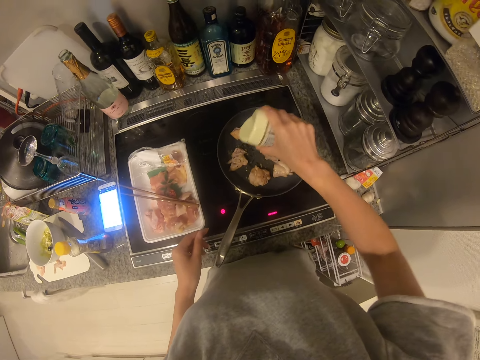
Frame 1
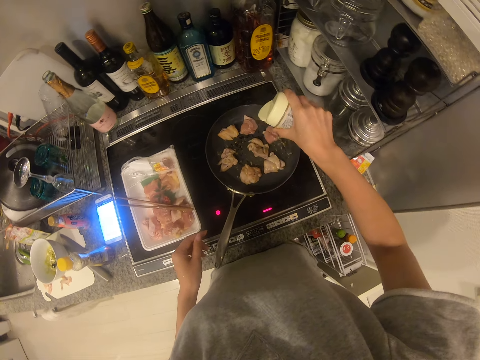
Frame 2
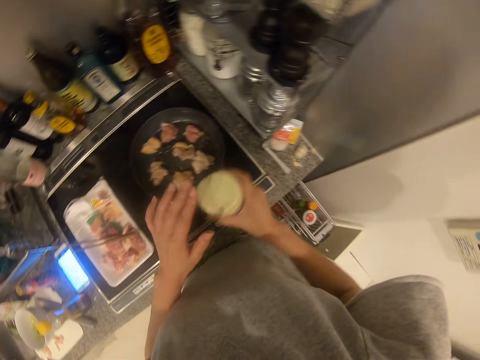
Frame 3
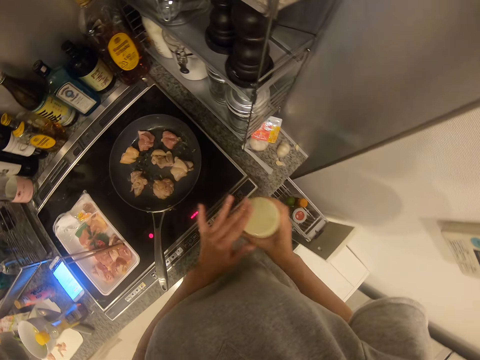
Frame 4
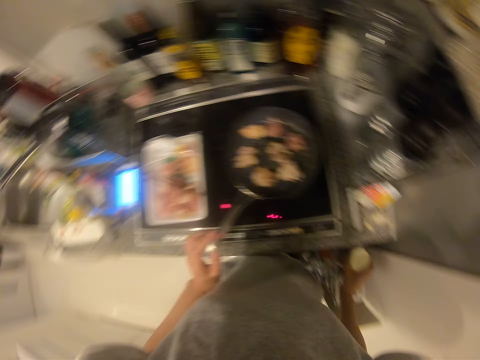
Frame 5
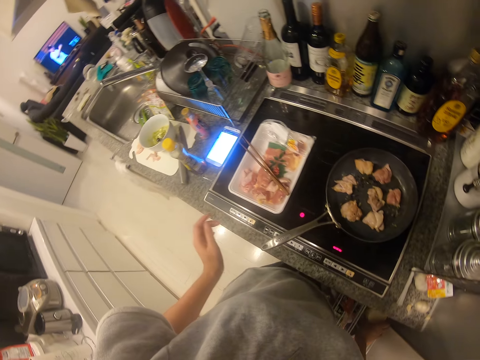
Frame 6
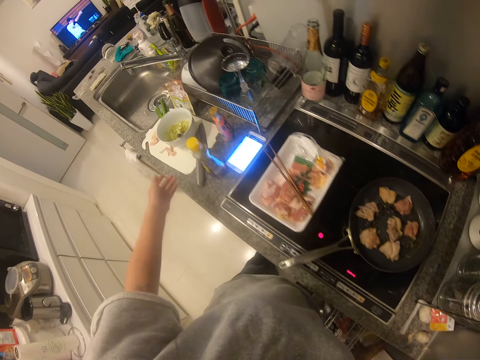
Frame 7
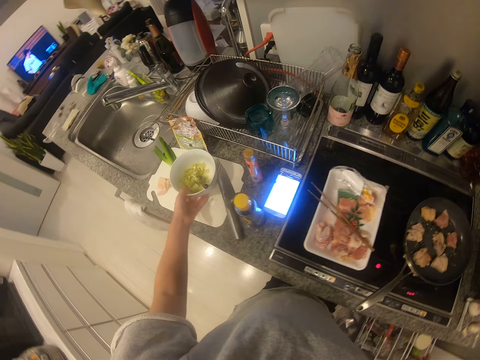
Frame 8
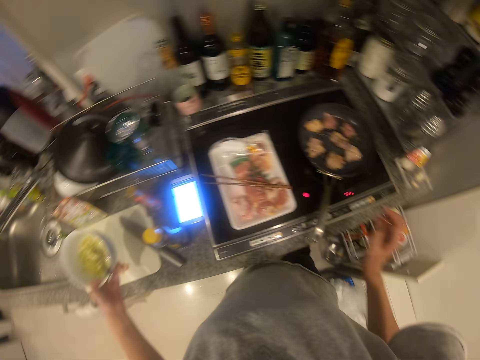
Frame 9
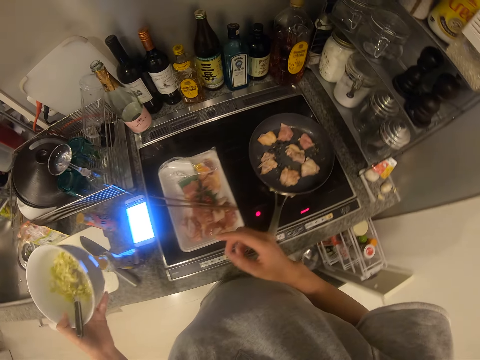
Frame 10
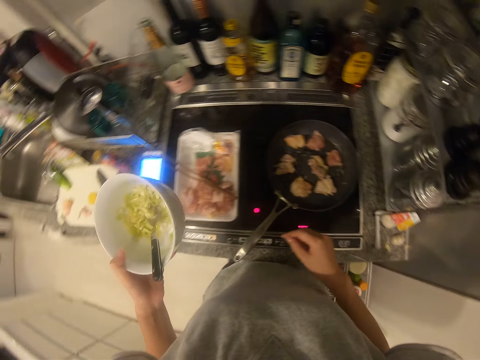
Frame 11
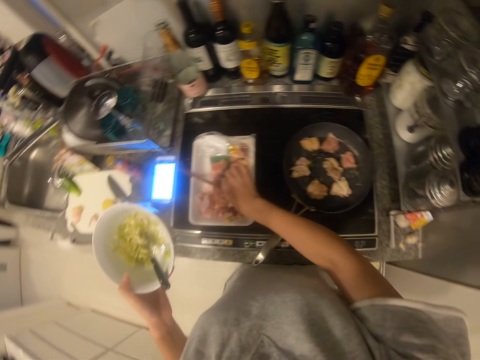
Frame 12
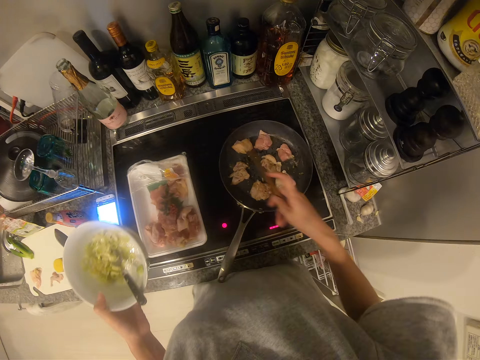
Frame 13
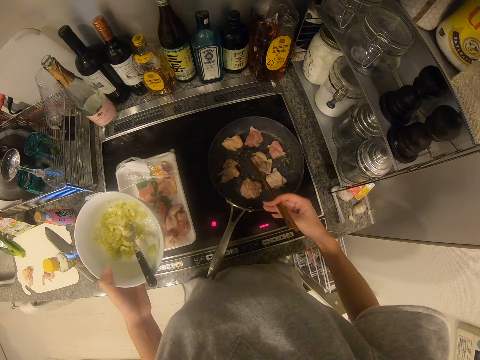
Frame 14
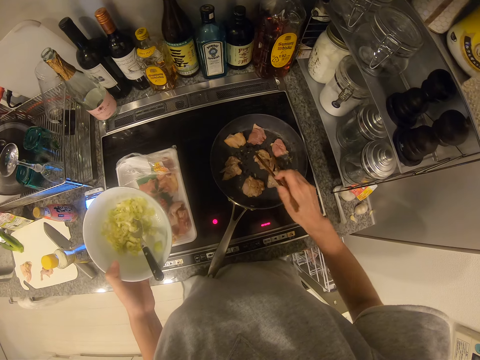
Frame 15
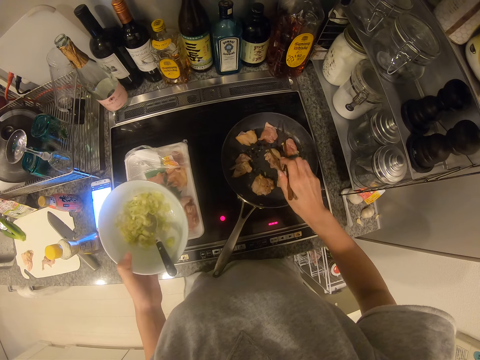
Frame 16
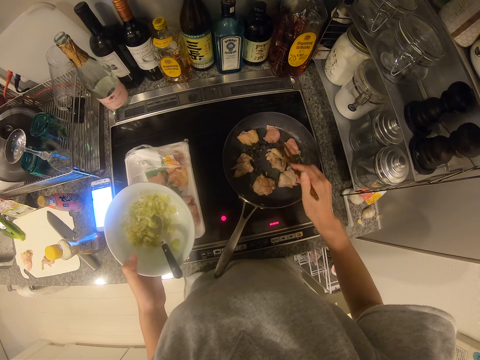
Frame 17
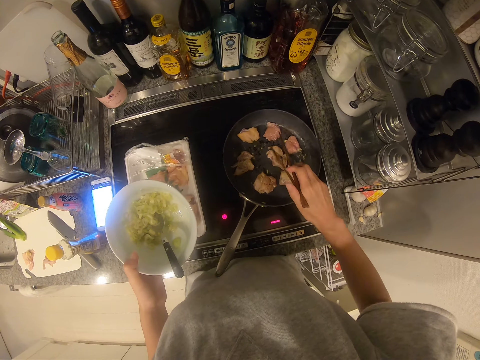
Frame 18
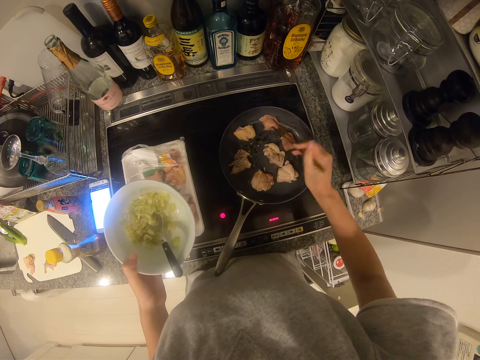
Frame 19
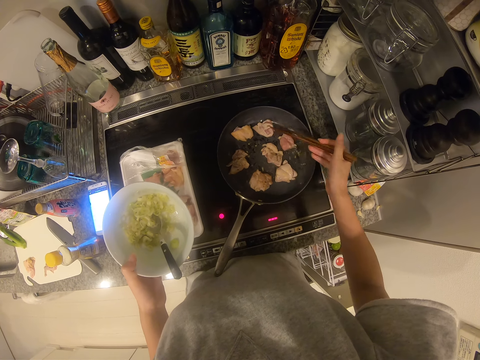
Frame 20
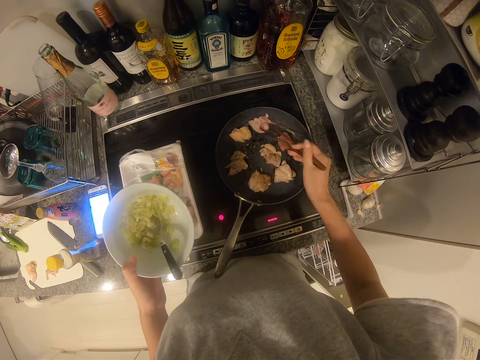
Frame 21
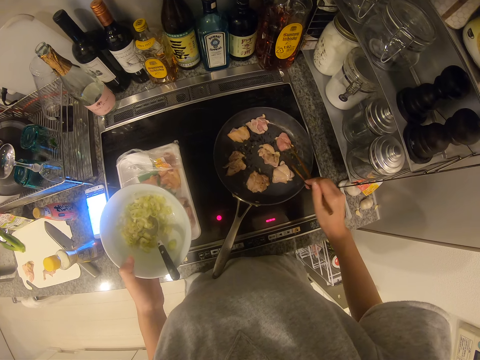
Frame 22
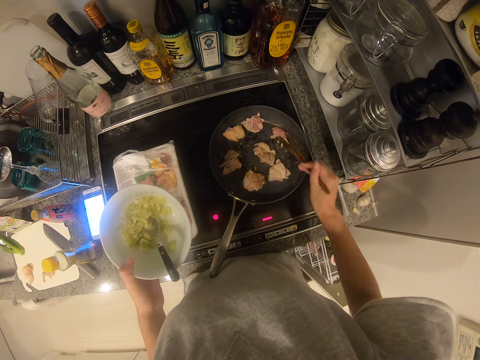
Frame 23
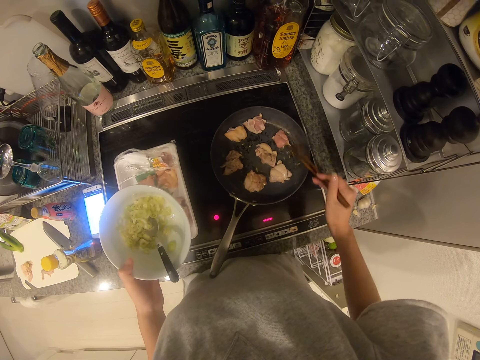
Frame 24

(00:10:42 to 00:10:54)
The camera wearer closes the can. She drops the can in the drawer. She picks a bowl of leek on the tray with her left hand. She picks the chopsticks with her right hand. She turns the meat in the pan.

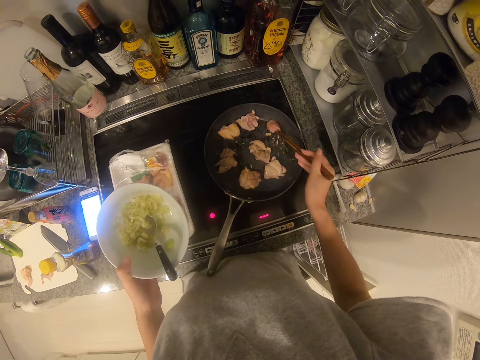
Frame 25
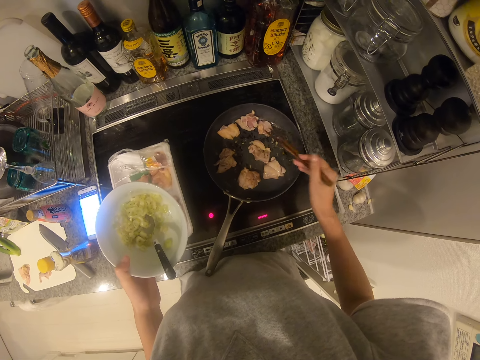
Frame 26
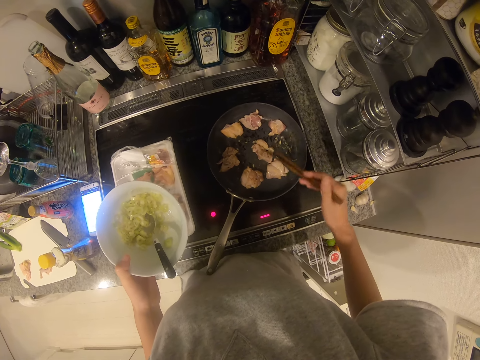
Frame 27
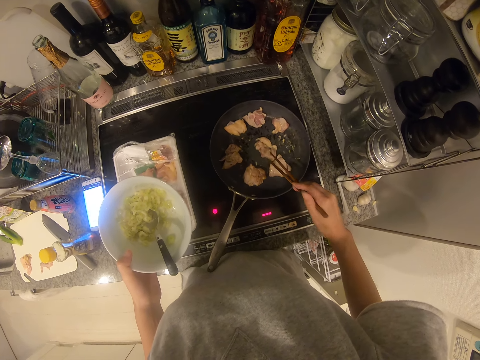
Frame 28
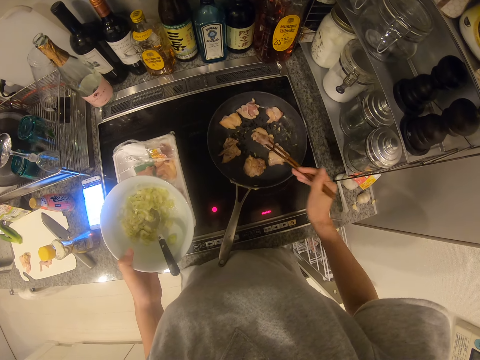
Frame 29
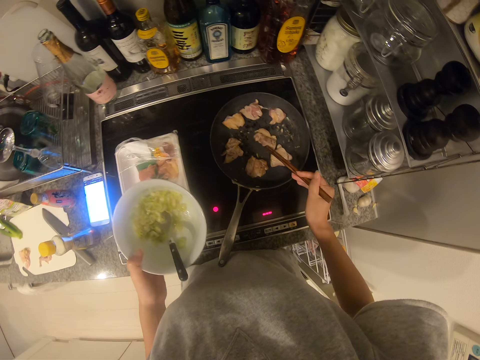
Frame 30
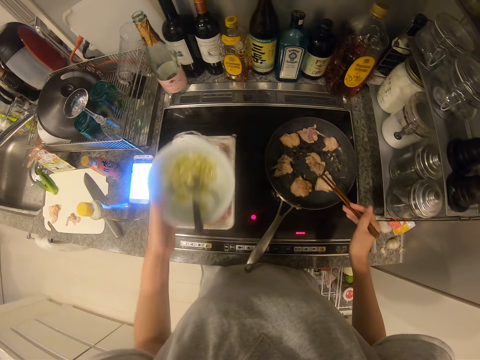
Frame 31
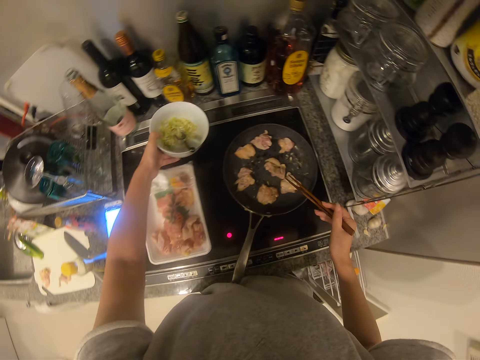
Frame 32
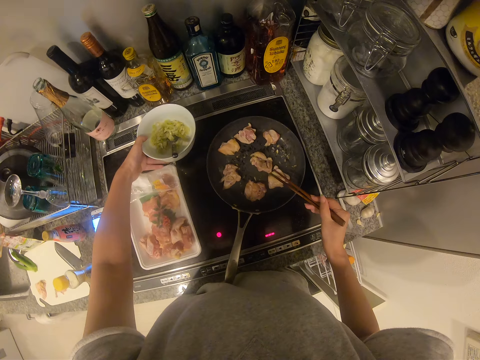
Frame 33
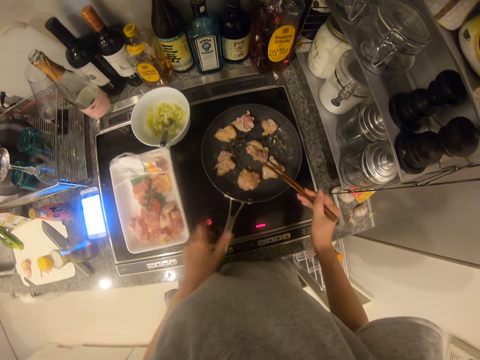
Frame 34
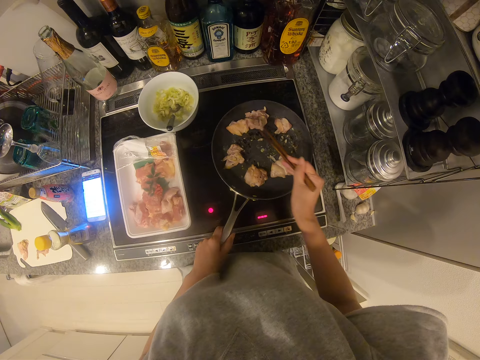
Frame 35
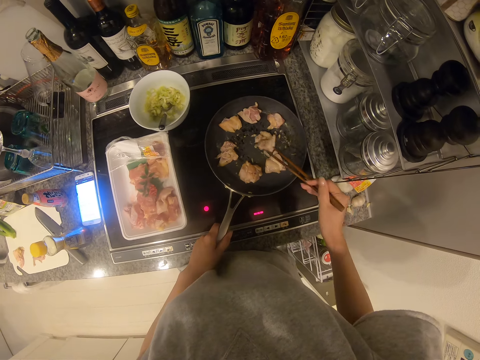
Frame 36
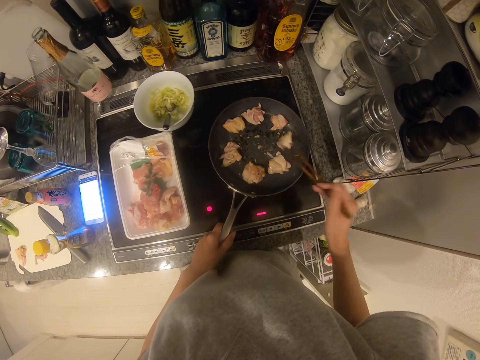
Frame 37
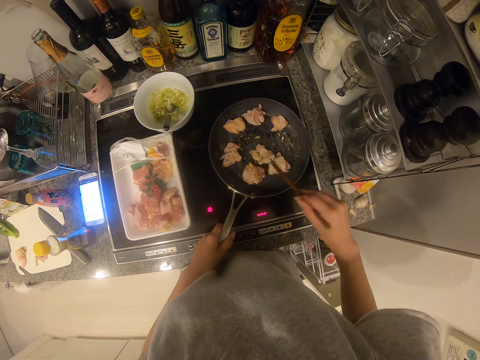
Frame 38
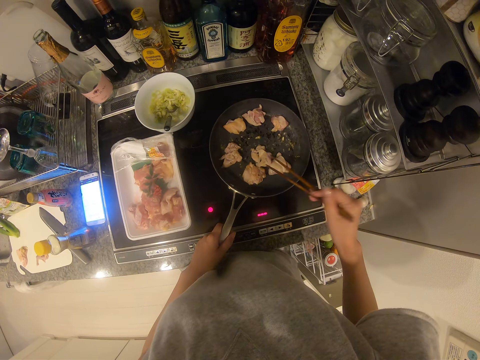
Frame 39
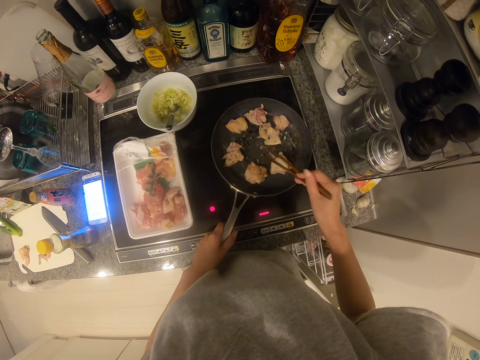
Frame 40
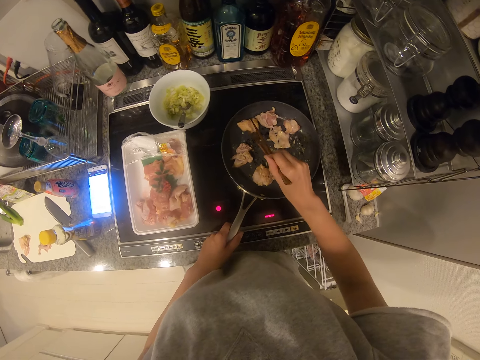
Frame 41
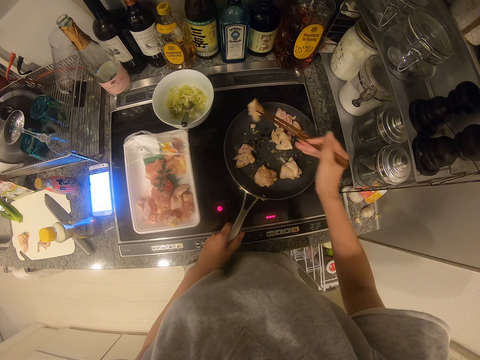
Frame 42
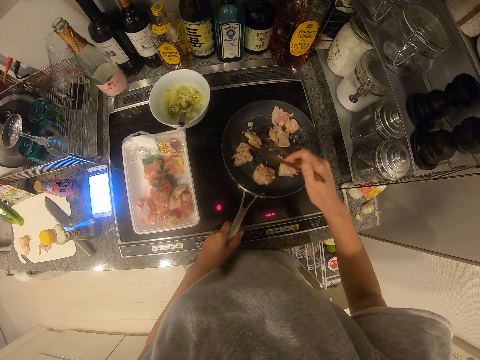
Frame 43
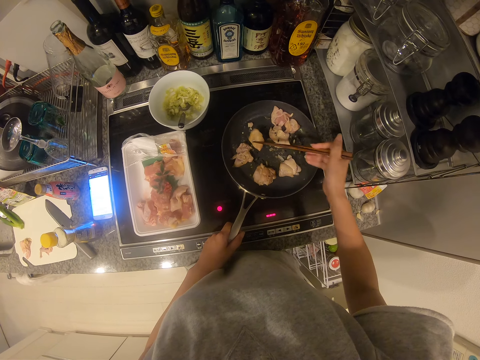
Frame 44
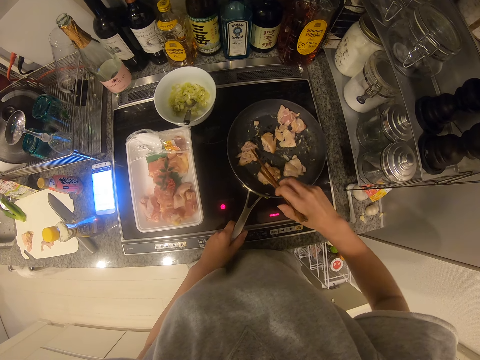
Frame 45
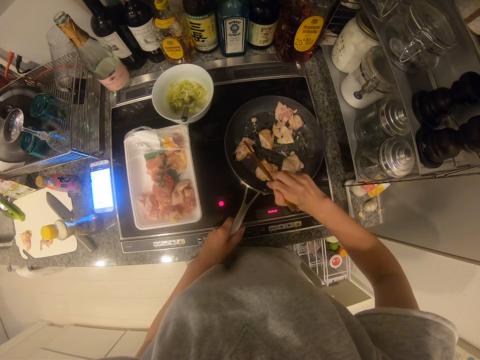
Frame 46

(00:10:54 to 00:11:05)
The camera wearer drops the bowl of leek on the cooker. She holds the pan with her left hand and turns the meat in the pan.

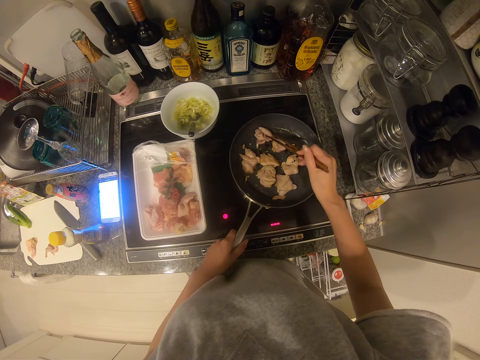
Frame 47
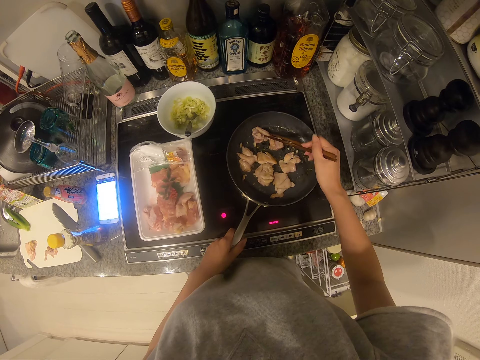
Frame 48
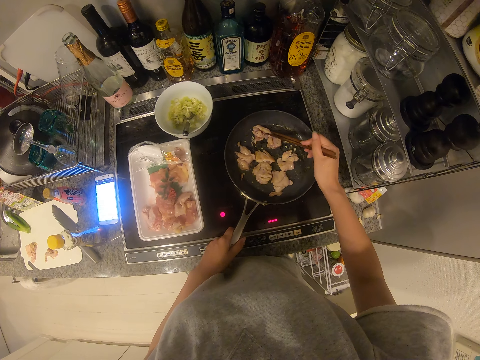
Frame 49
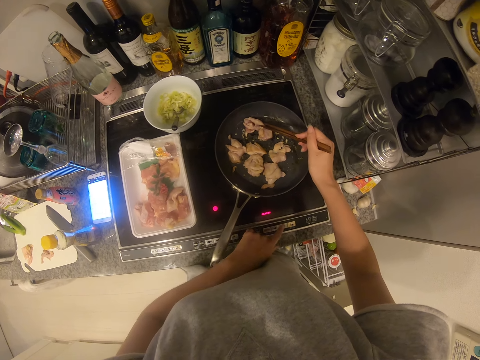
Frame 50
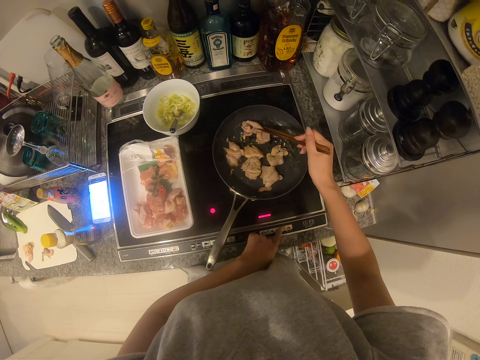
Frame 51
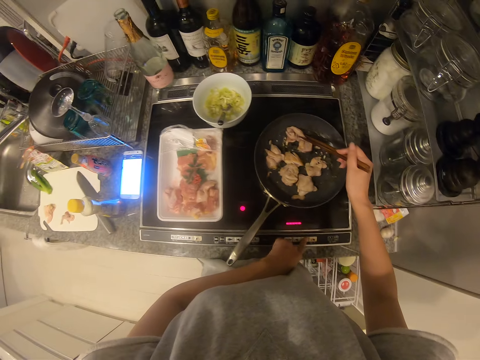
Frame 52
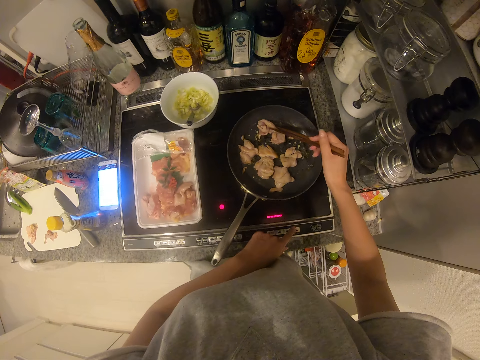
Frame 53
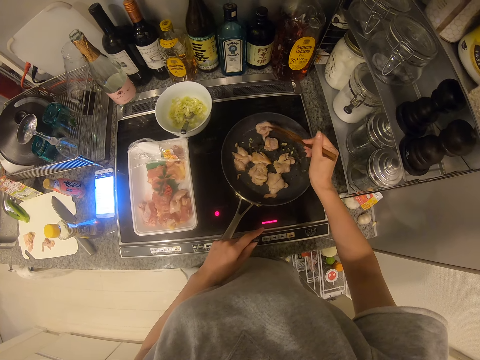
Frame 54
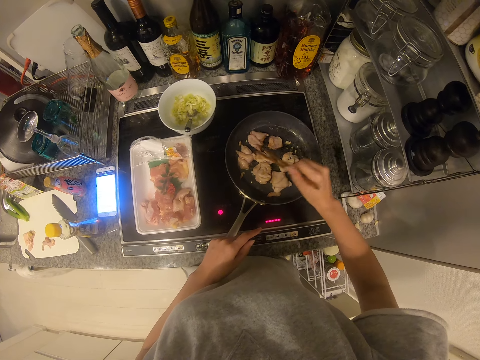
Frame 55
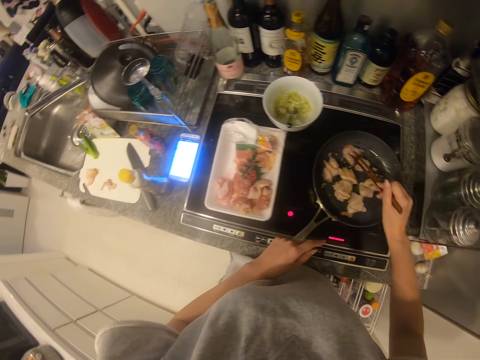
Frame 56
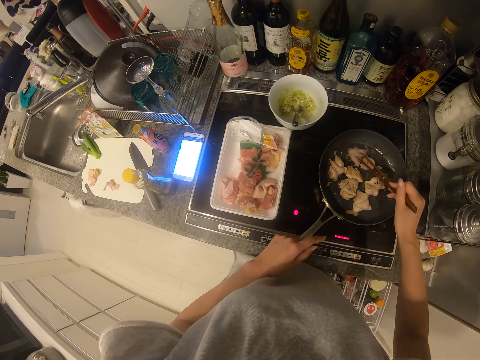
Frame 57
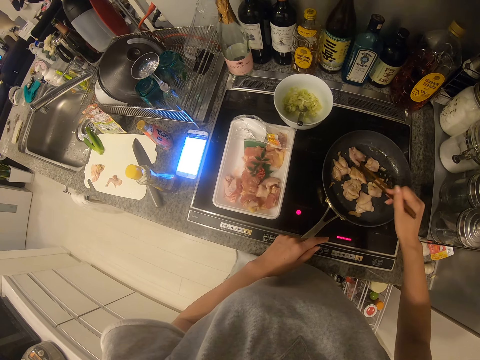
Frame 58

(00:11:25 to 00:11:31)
The camera wearer operates the gas cooker with her left hand. She turns the meat in the pan.
